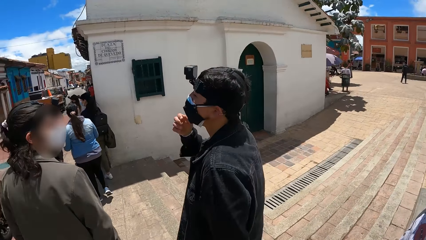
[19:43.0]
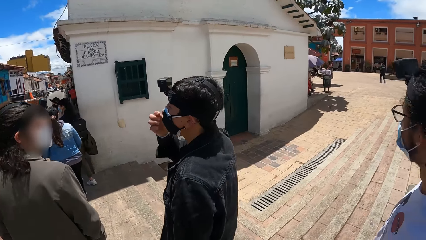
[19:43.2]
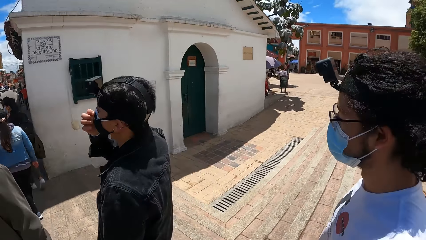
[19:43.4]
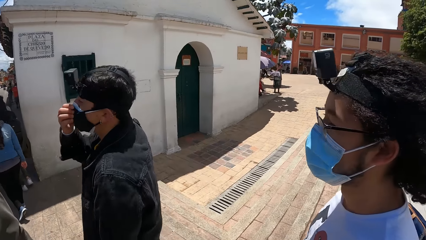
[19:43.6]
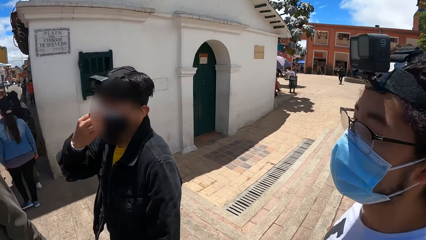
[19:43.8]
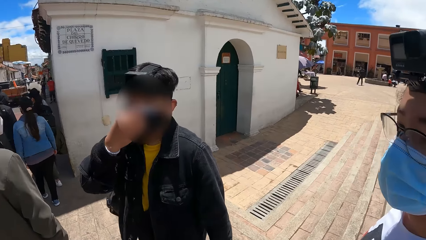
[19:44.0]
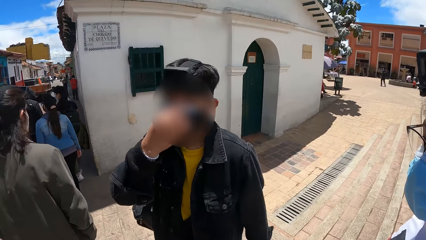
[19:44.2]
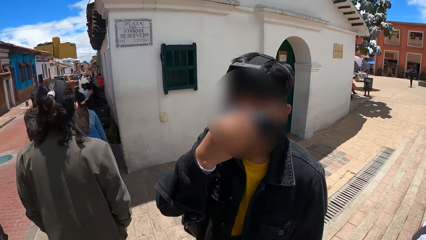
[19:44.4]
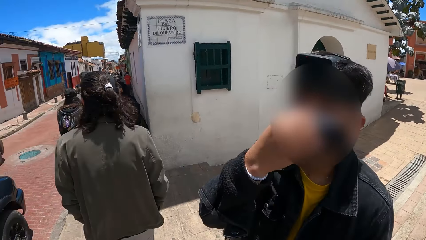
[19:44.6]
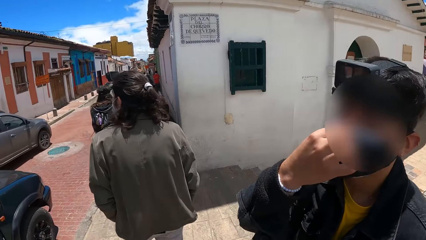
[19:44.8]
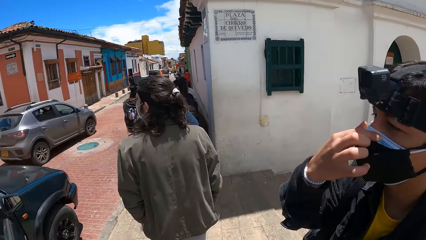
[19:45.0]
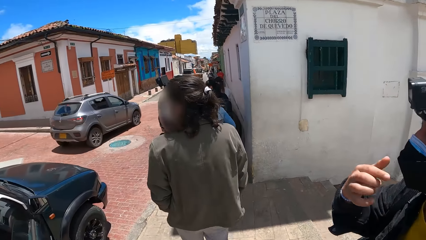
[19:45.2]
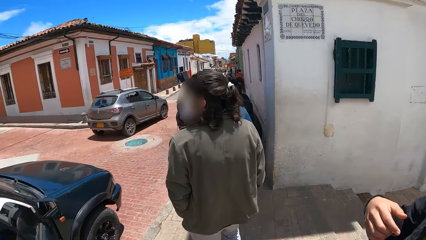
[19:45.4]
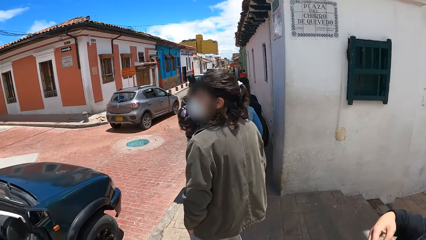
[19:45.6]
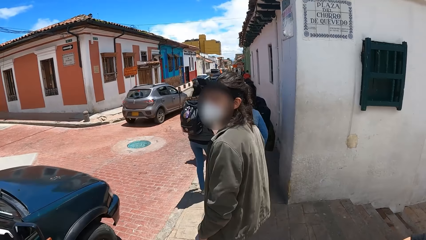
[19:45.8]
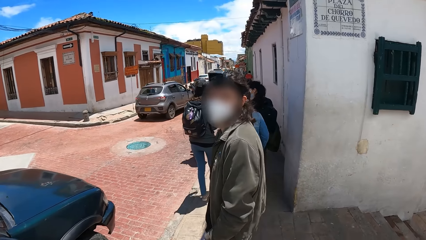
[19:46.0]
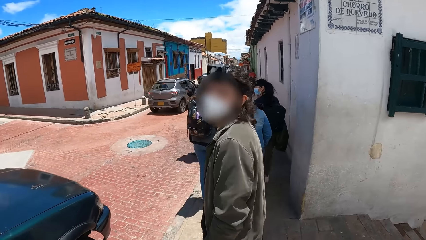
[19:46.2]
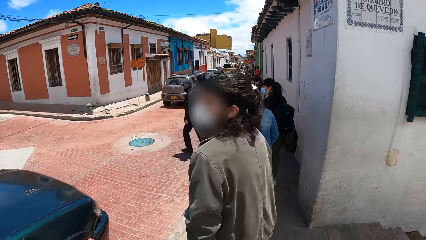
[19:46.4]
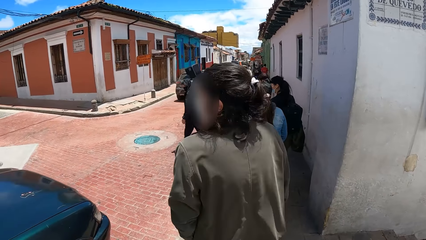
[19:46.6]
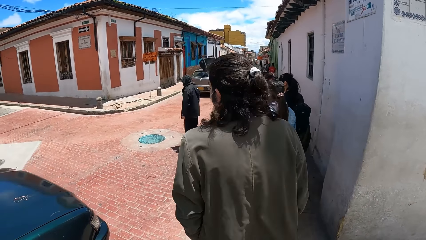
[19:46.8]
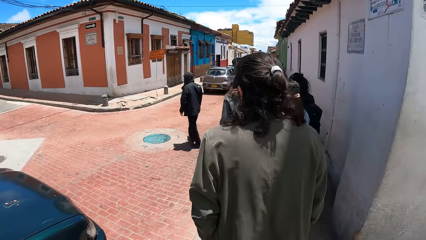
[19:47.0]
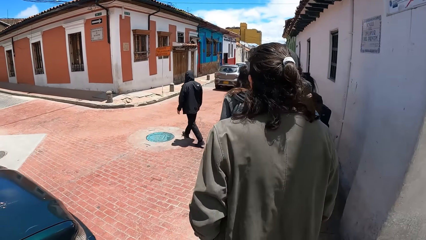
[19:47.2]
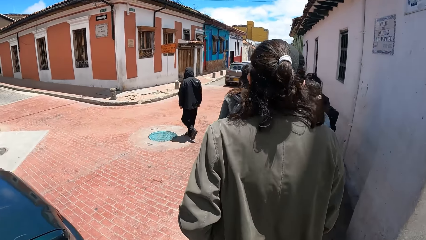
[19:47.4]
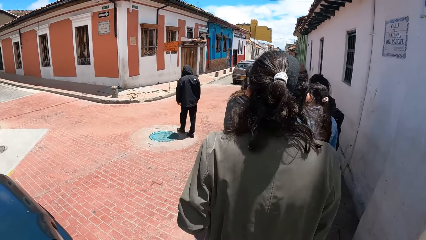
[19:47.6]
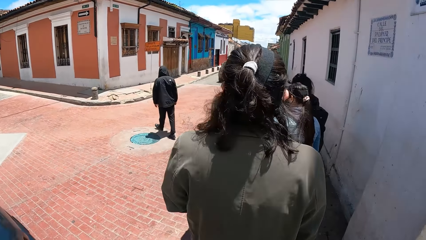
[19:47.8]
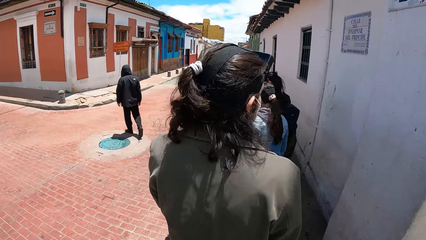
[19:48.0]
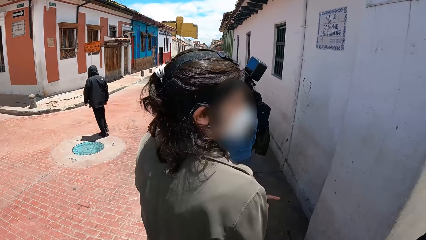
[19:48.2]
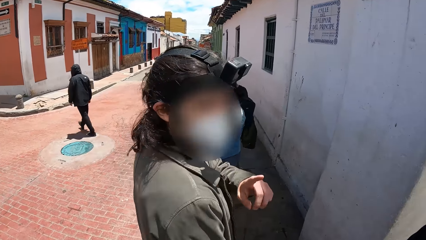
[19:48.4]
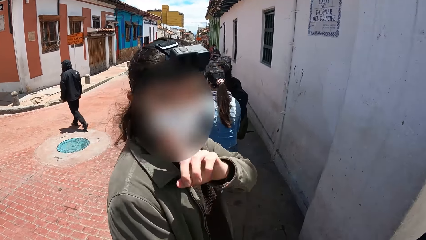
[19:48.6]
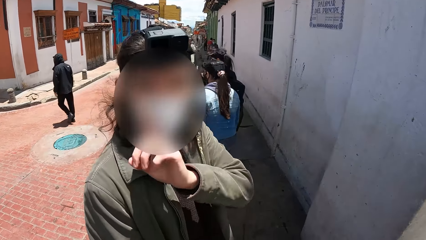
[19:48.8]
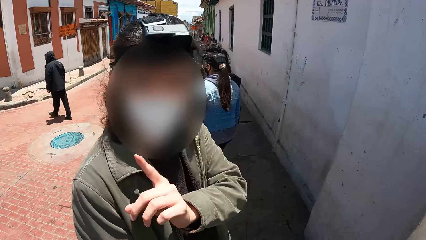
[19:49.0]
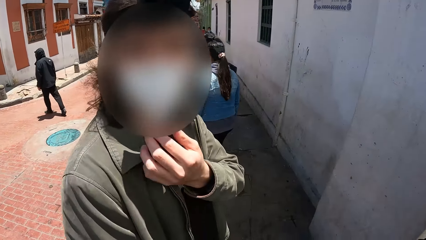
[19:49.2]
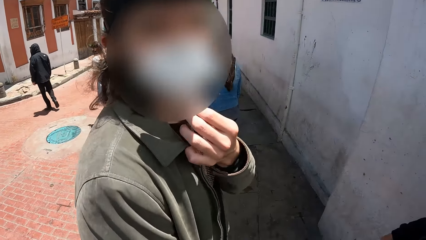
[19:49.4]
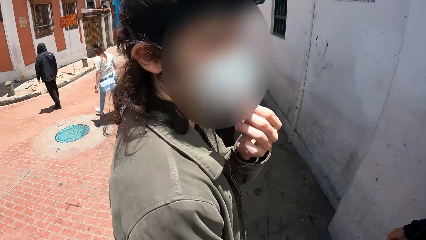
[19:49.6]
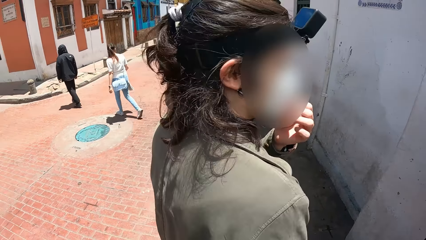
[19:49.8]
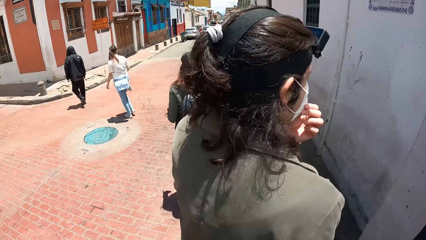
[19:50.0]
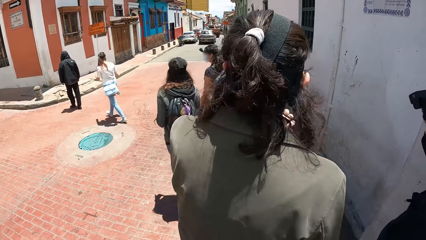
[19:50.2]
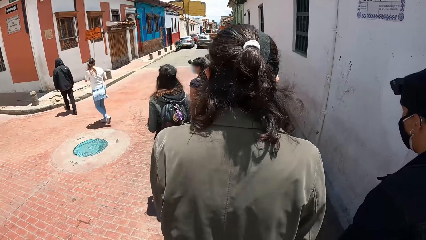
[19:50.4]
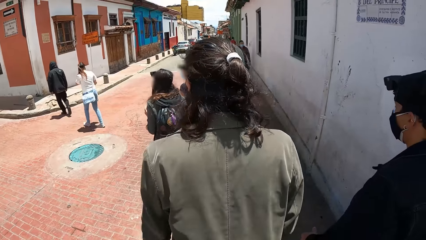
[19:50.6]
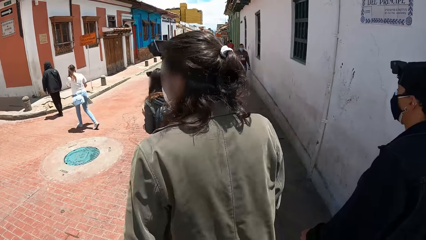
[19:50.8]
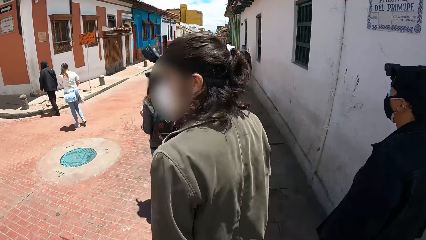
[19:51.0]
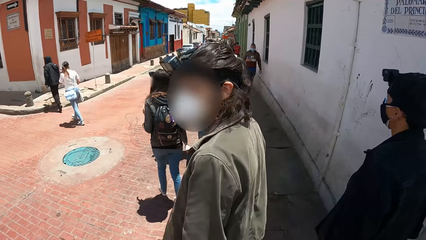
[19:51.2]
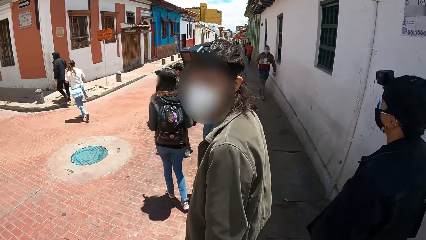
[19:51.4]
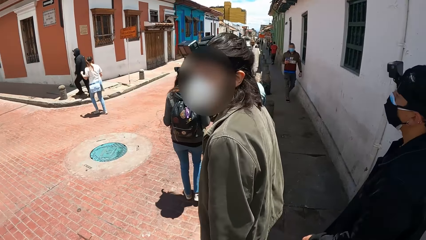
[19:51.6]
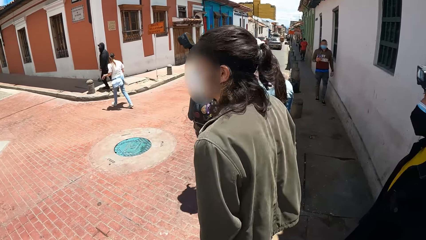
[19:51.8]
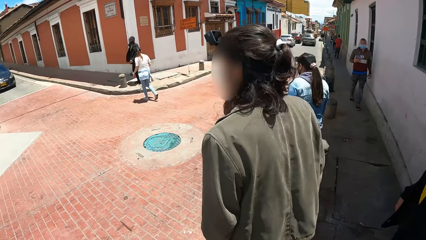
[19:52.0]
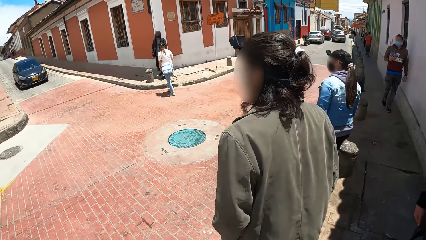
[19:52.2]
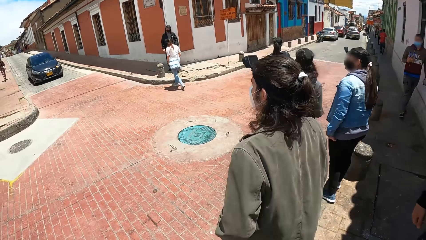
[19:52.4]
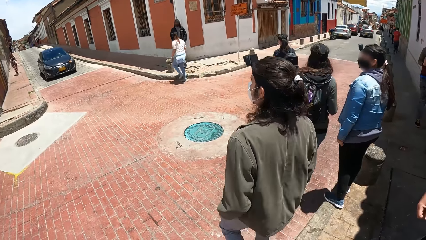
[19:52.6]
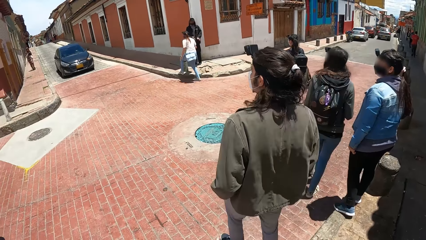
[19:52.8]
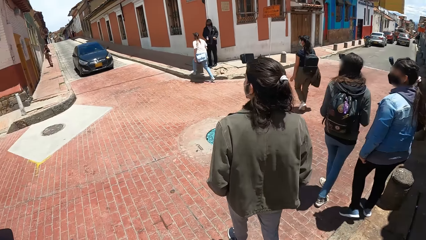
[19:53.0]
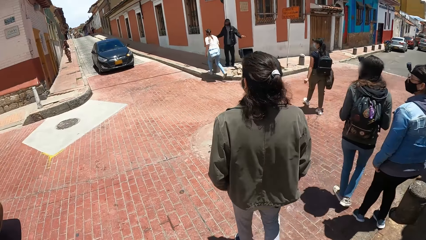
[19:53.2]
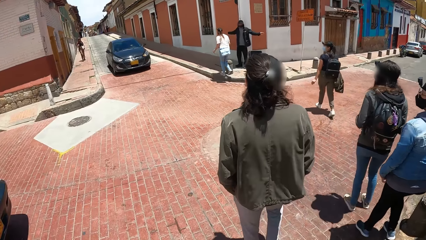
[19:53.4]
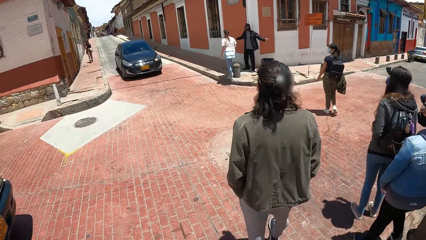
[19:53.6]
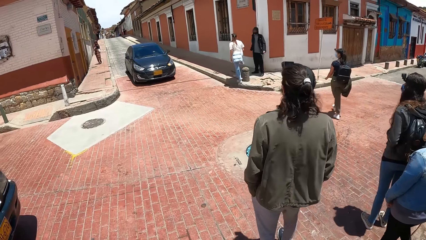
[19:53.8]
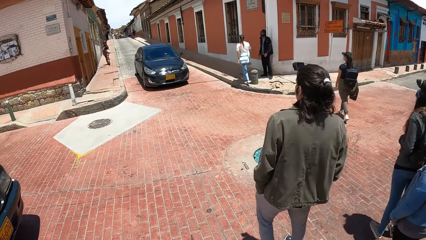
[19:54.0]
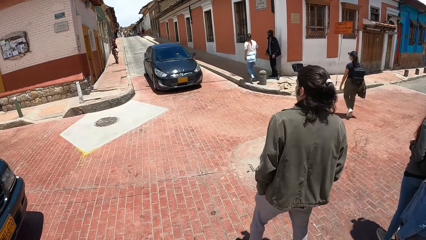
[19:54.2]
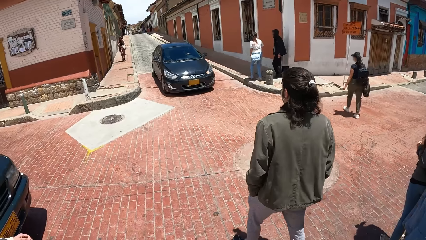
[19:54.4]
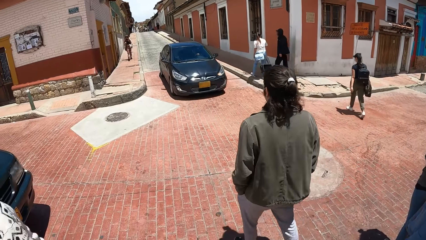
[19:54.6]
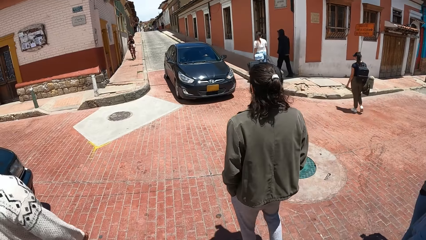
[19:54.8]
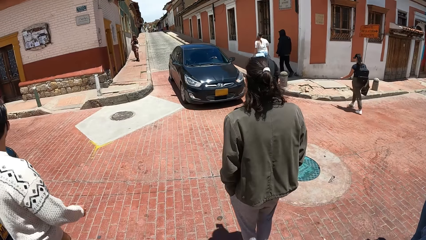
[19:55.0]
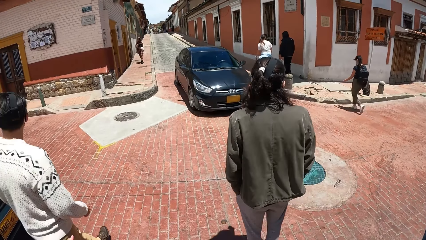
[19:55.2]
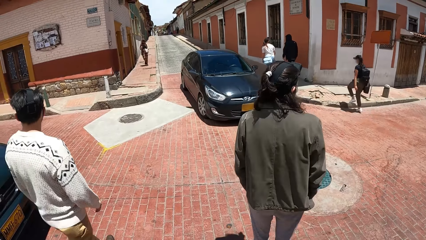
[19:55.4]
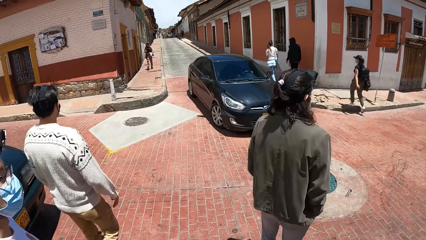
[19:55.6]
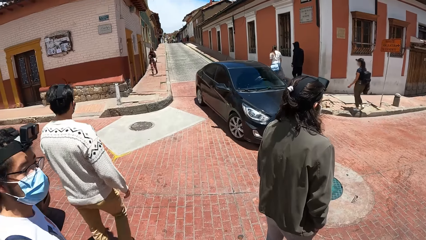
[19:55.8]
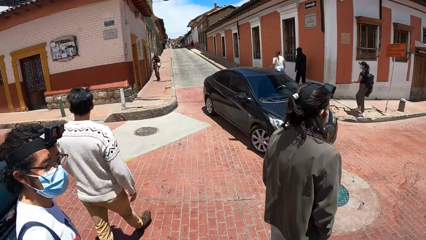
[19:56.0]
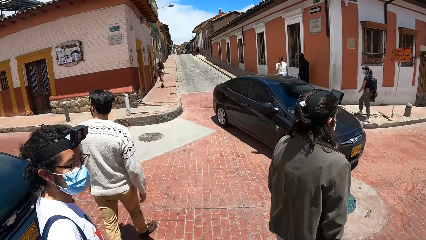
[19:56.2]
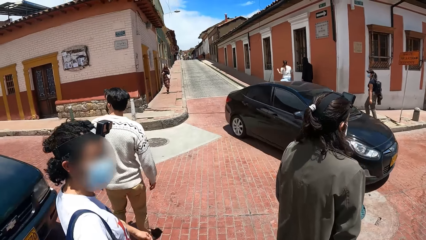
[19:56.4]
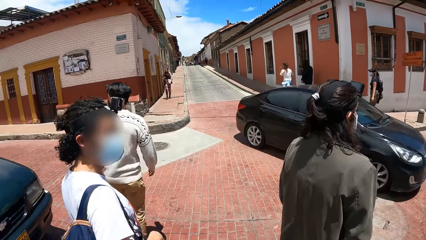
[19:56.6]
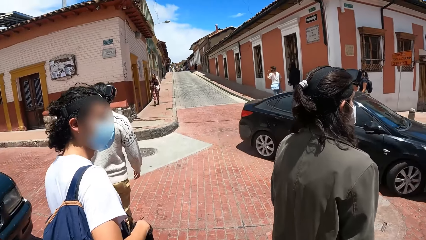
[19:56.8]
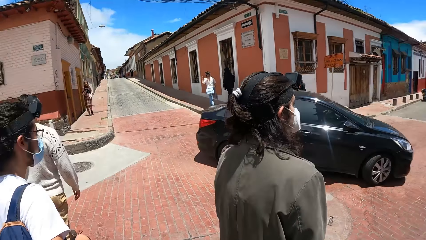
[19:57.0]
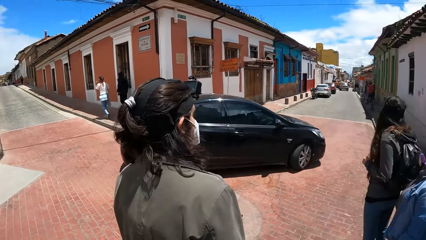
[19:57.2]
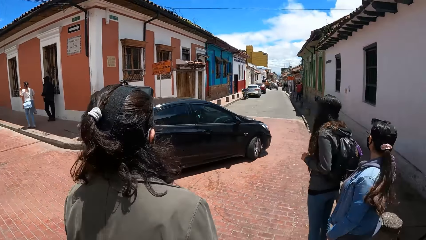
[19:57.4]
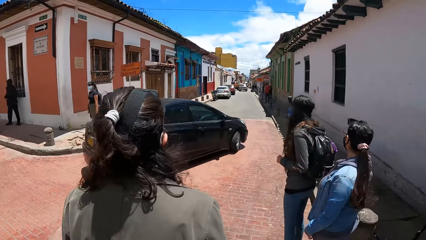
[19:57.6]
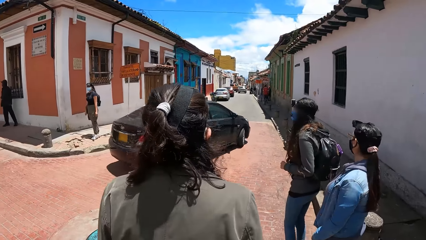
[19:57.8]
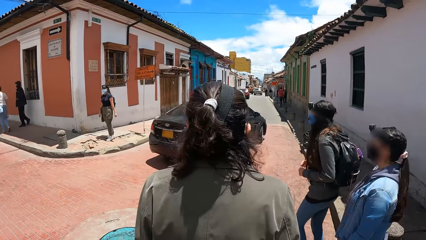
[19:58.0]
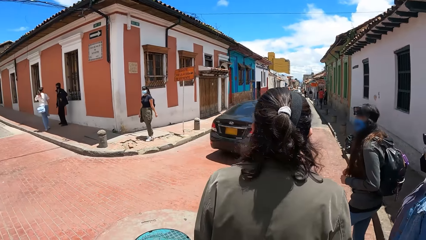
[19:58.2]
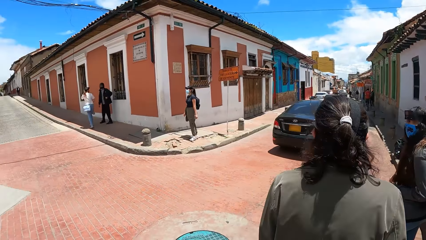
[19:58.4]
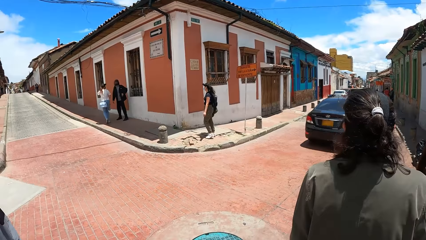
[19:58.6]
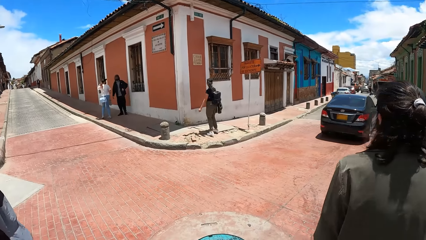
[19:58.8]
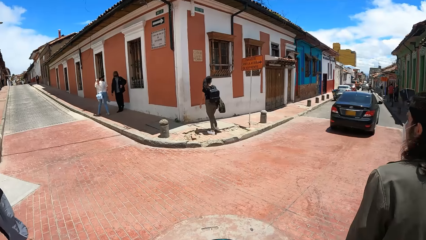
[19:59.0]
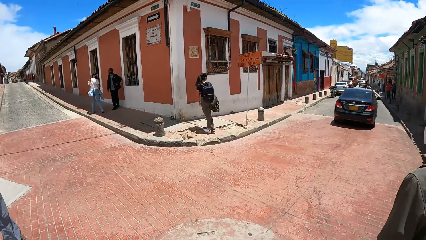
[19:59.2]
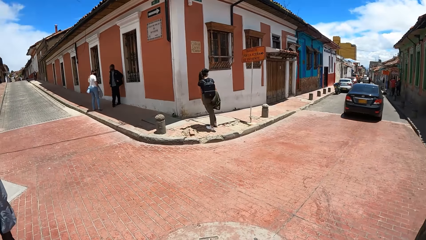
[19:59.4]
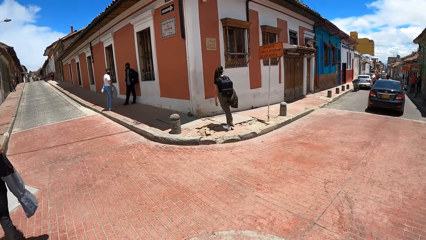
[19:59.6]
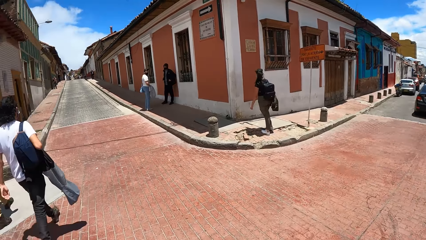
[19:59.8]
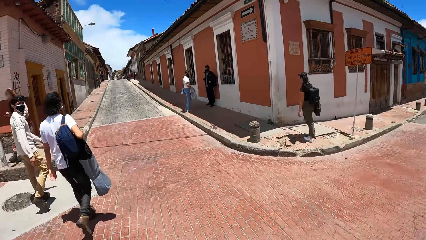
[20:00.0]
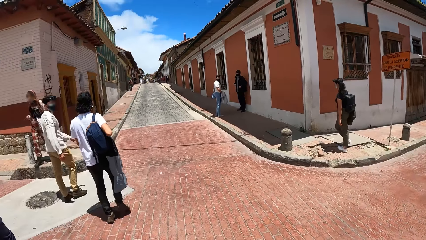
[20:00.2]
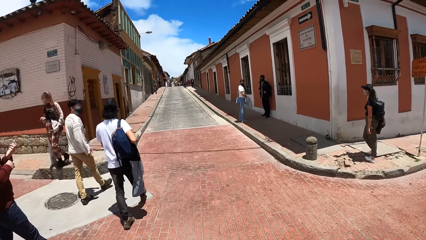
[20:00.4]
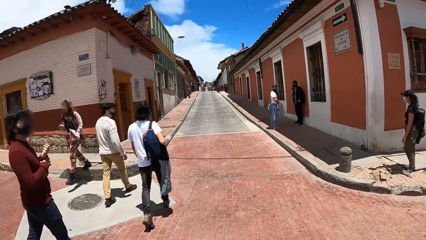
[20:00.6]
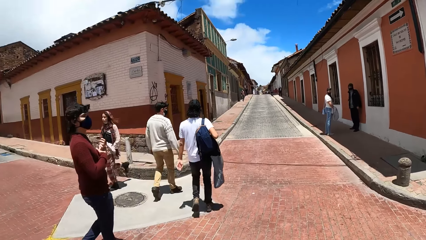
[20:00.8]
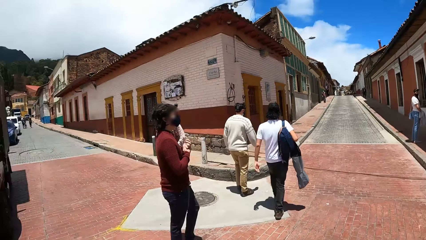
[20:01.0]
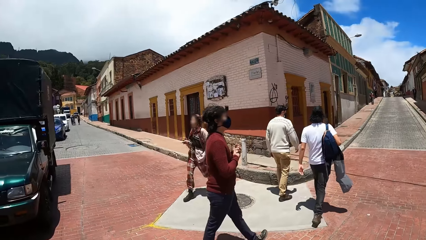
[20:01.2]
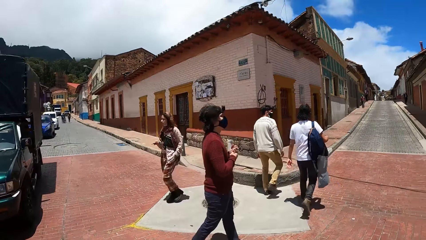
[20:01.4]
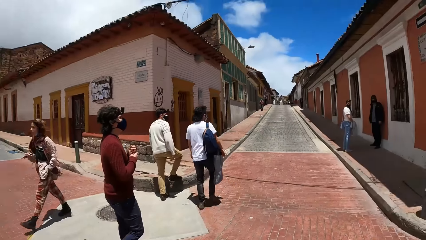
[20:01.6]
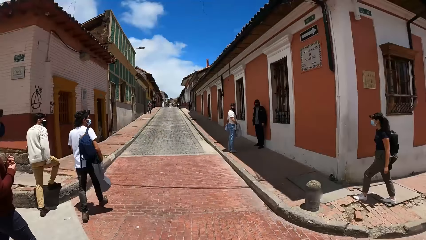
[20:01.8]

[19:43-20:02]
A man converses with another man. The first man adjusts his nose mask with his right hand. The first man converses with the camera wearer. The other man converses with the camera wearer. A person interacts with the camera wearer. The other man adjusts his nose mask with his left hand and puts his left hand into his trouser pocket. A third man interacts with the camera wearer. The third man and a woman walk down a road. Two more men walk ahead of the camera wearer. A black car drives past the camera wearer. The camera wearer crosses the road.
